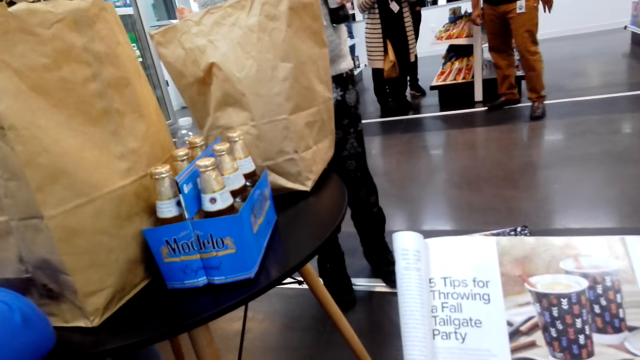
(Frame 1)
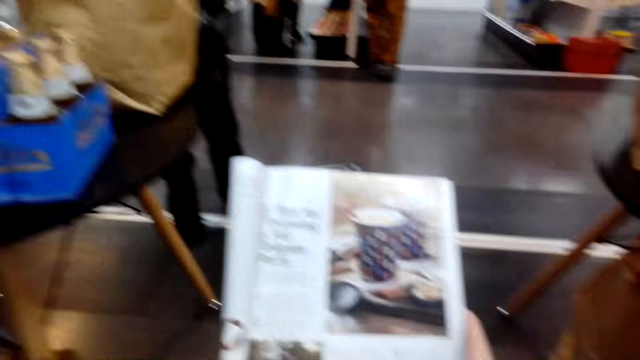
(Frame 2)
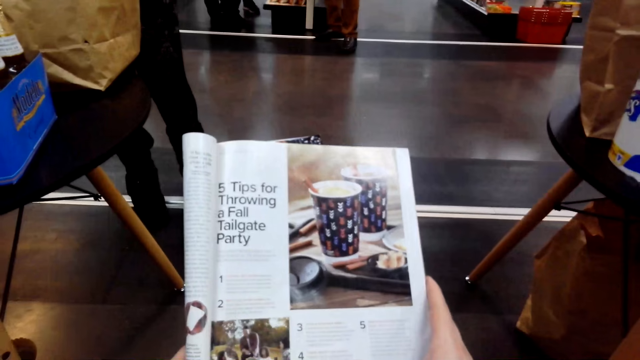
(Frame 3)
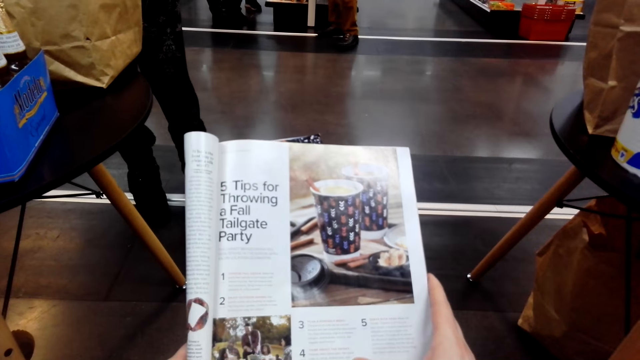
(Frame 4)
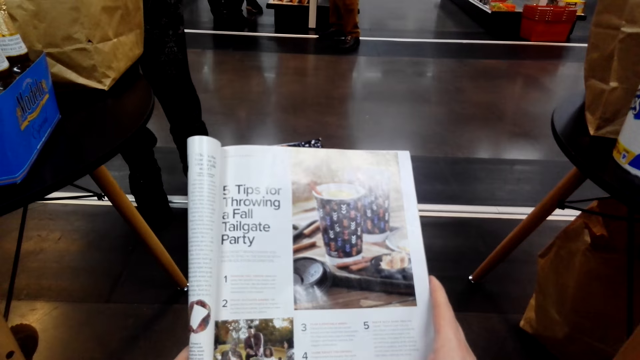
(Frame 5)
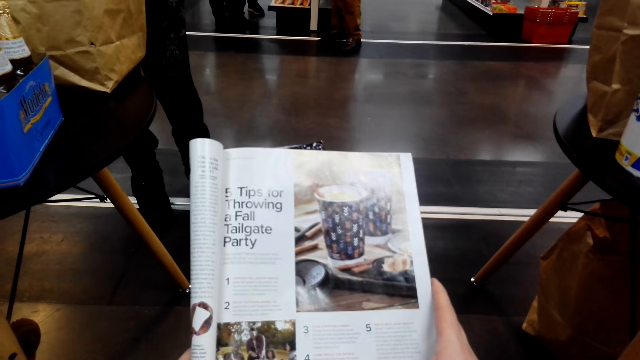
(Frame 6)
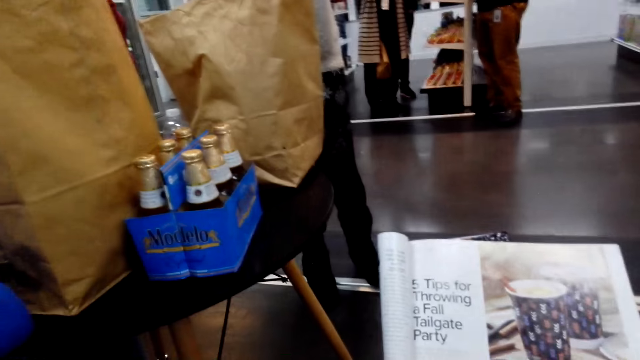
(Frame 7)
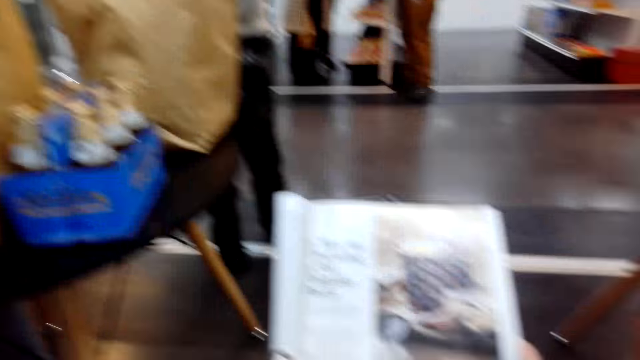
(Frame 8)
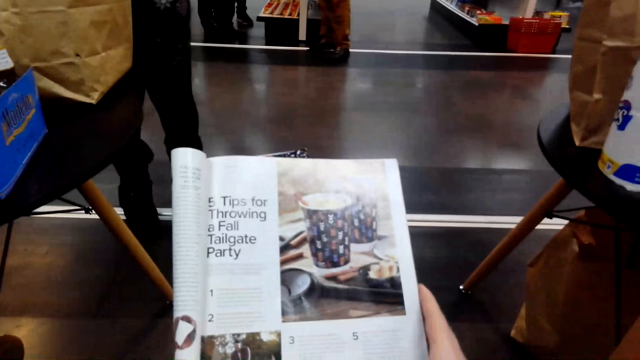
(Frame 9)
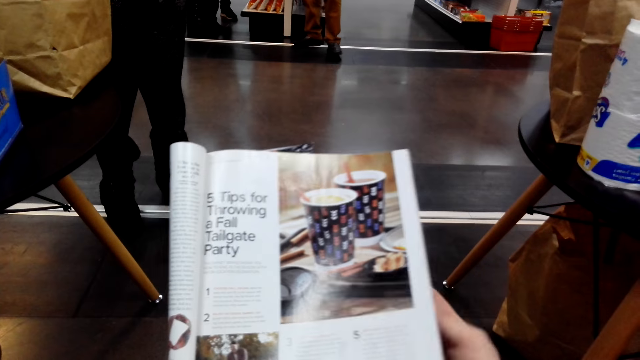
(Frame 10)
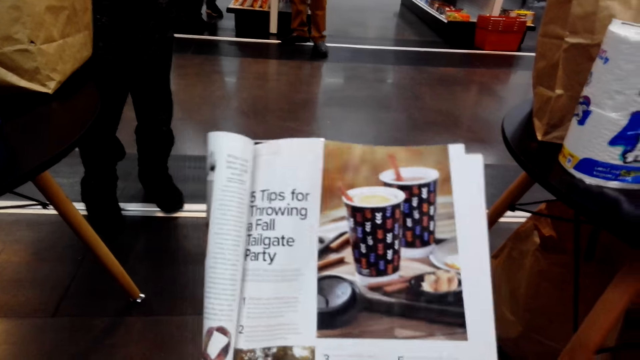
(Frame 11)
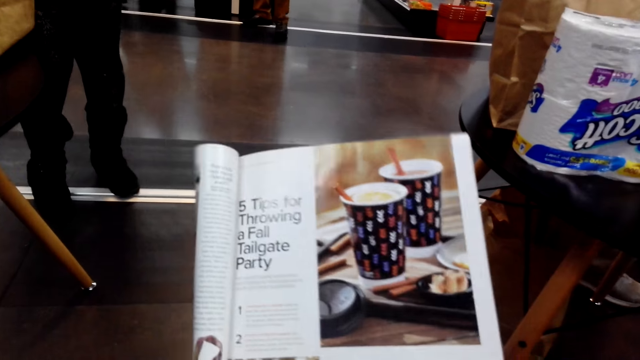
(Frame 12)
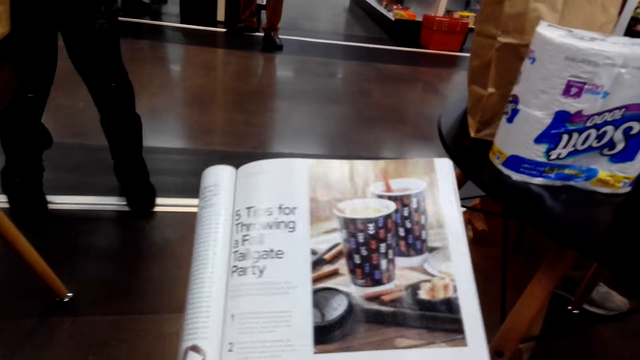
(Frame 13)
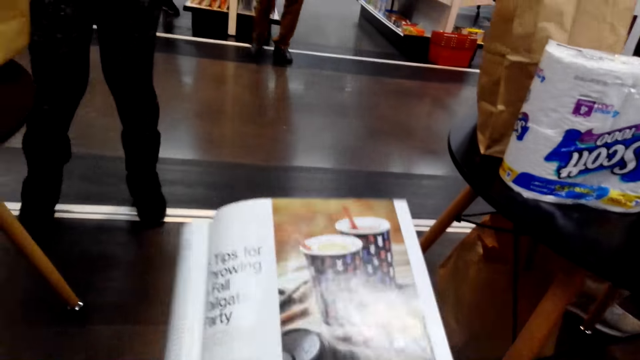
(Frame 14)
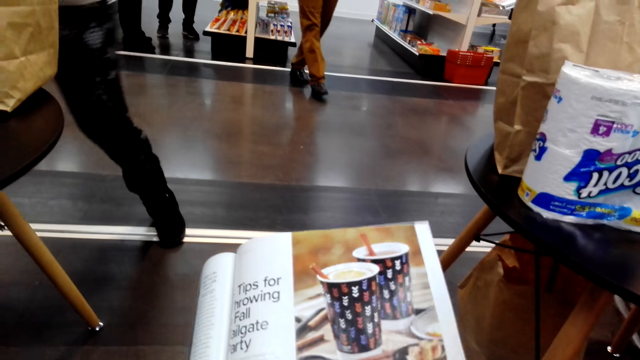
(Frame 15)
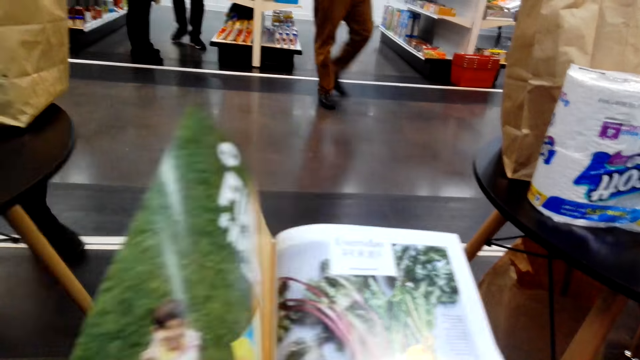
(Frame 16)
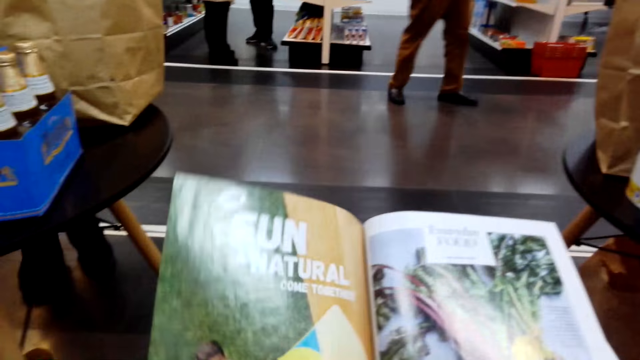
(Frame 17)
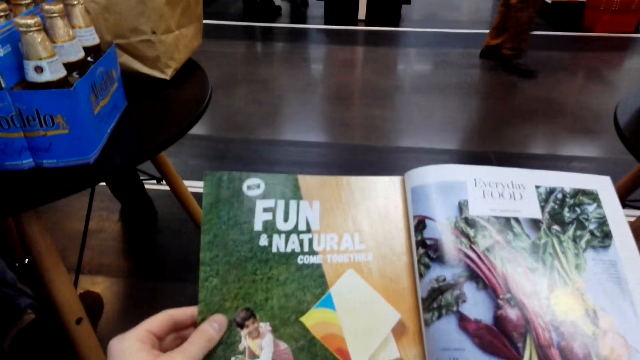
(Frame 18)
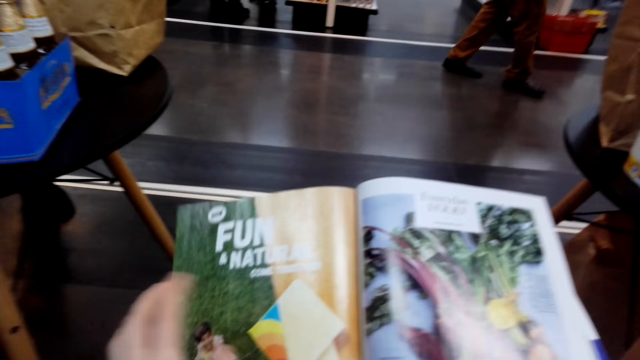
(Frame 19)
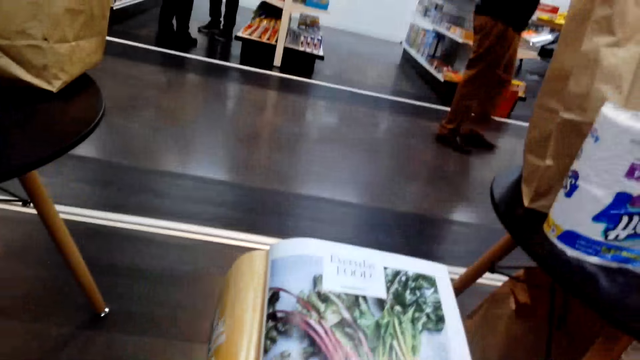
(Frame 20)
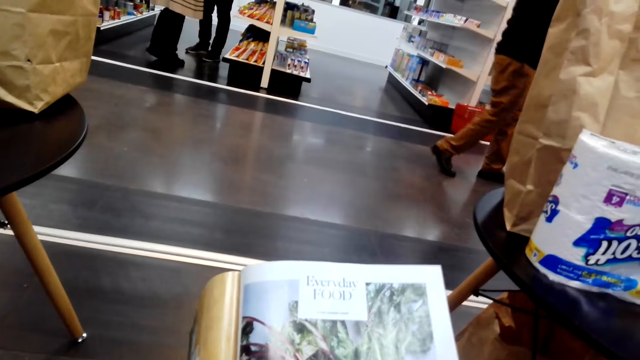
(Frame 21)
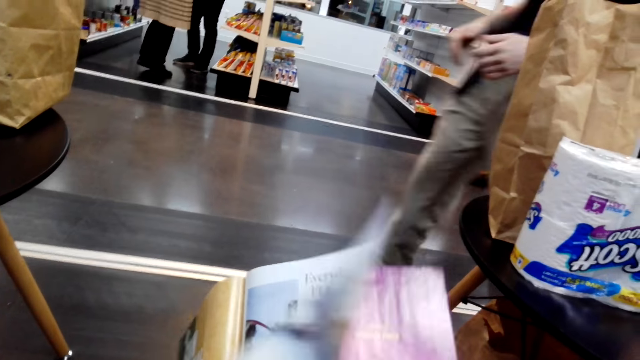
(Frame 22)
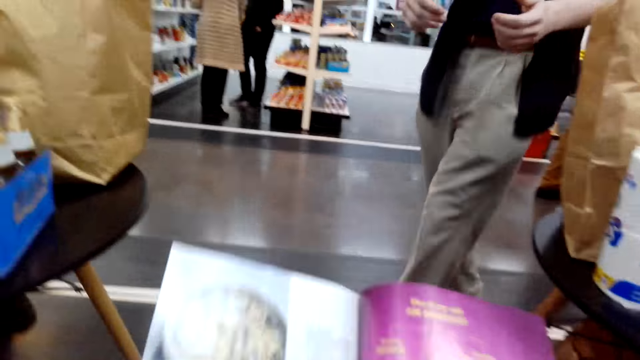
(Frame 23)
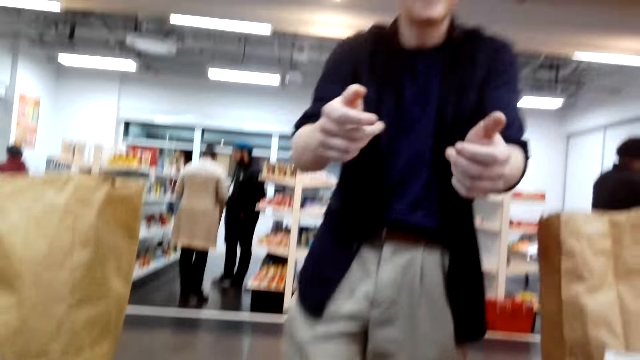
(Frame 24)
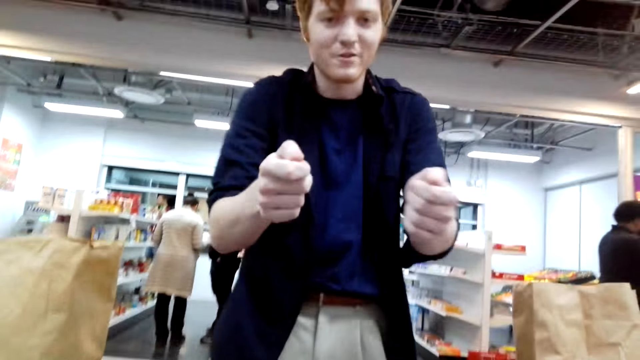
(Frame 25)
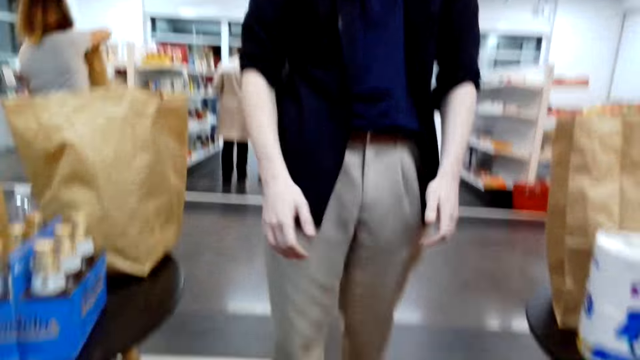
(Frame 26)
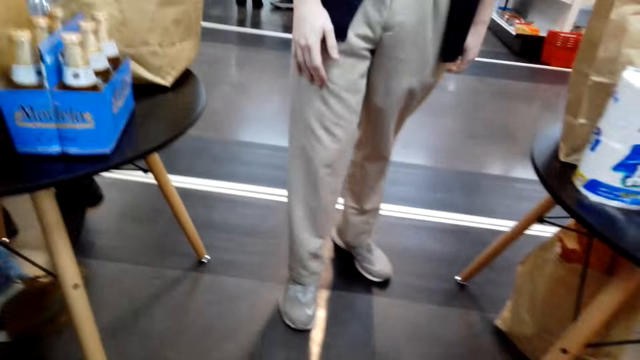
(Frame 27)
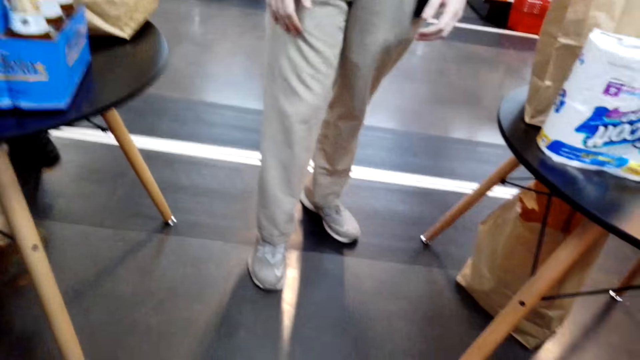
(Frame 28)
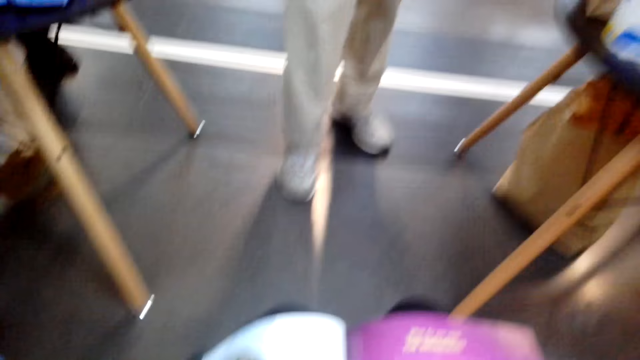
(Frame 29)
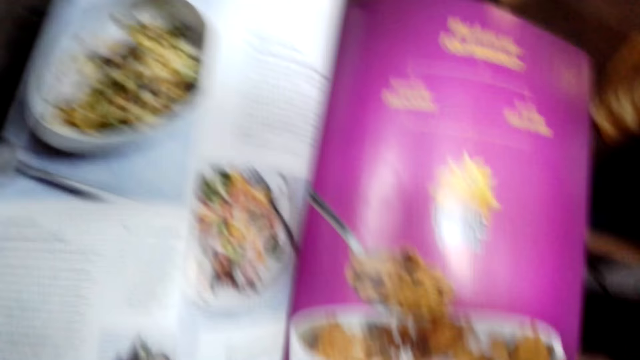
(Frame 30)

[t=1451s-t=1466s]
The camera wearer looks around the table. They read a book. They turn around the area. They read the book. They turn a page on the book. They fold the book. They turn a page on the book. A man converses with the camera wearer. The man demonstrates to the camera wearer.

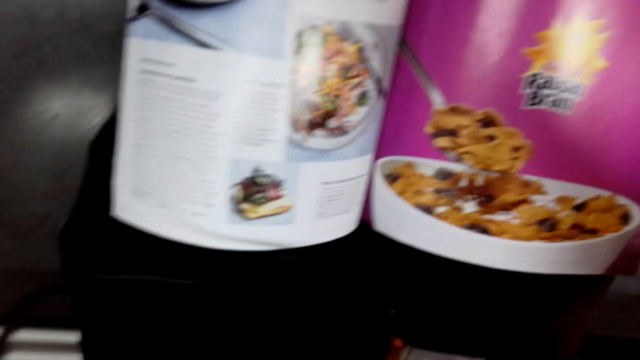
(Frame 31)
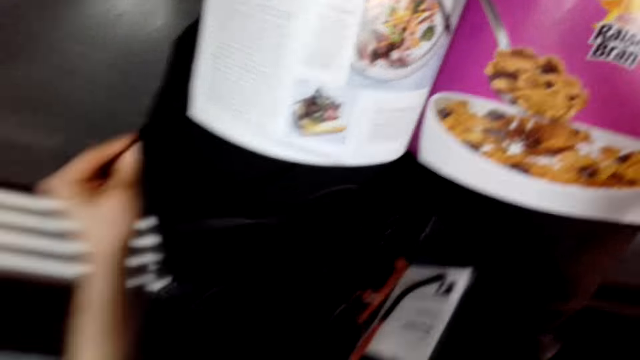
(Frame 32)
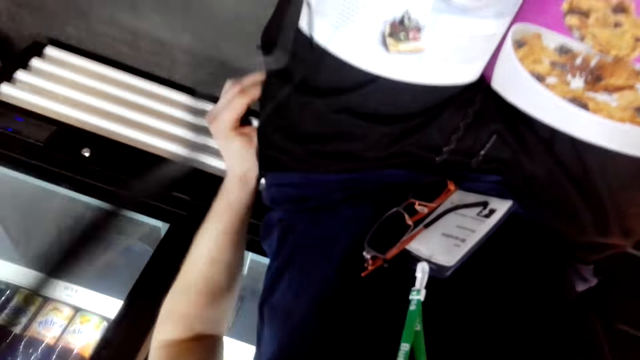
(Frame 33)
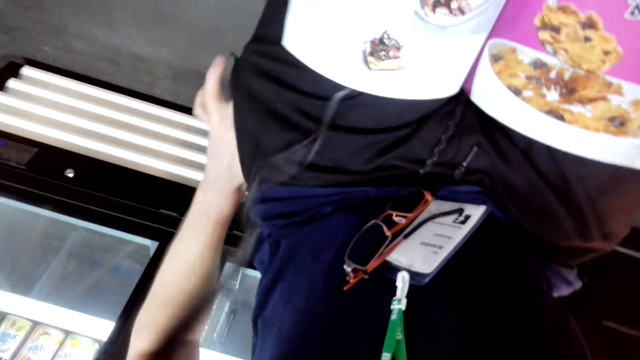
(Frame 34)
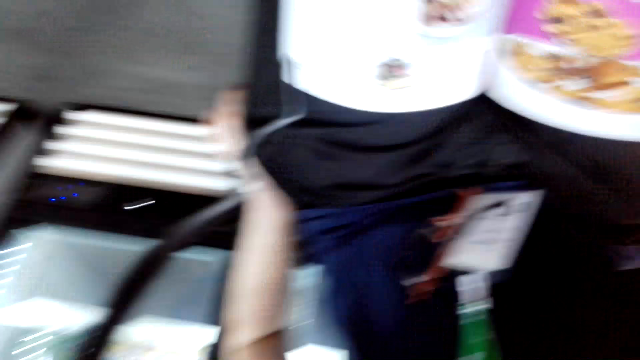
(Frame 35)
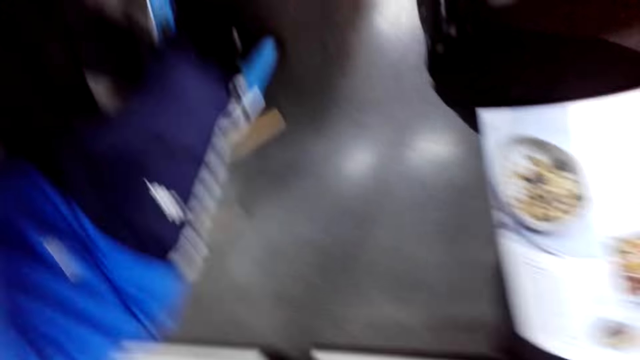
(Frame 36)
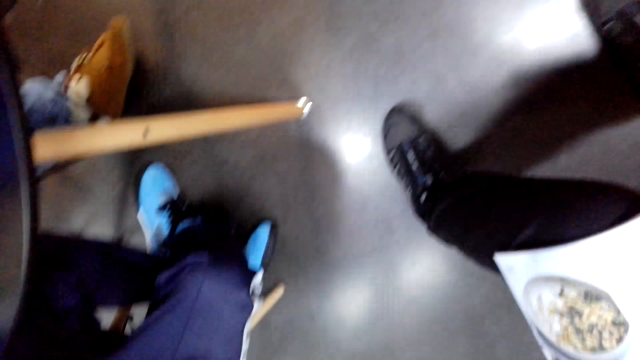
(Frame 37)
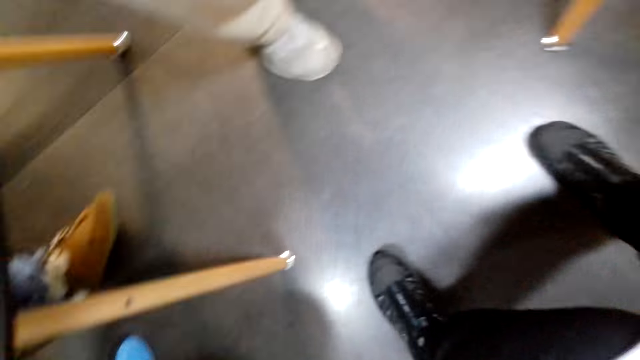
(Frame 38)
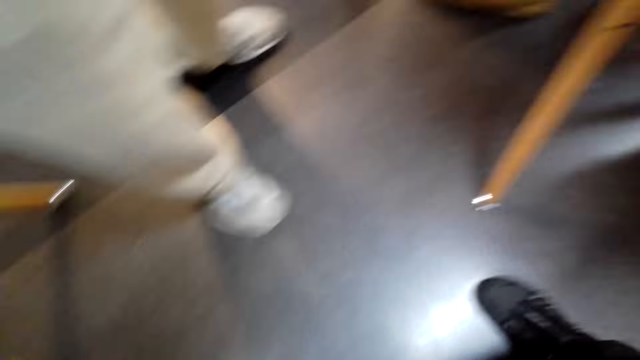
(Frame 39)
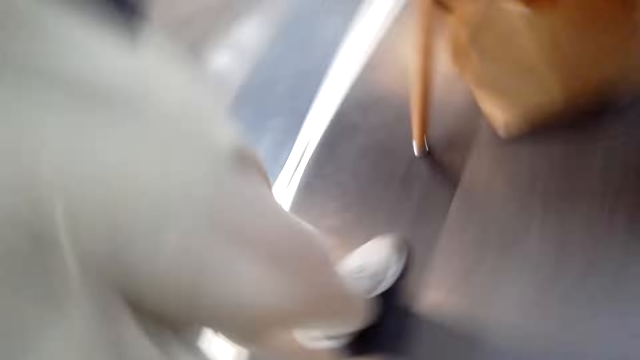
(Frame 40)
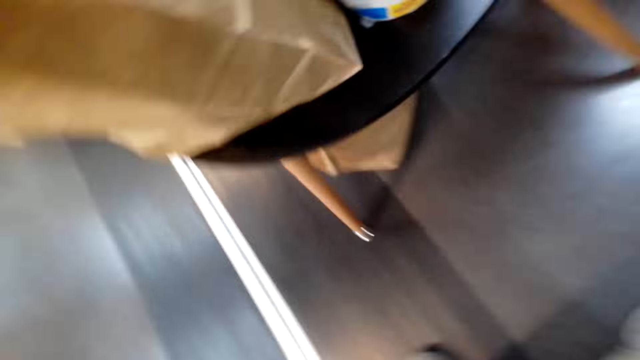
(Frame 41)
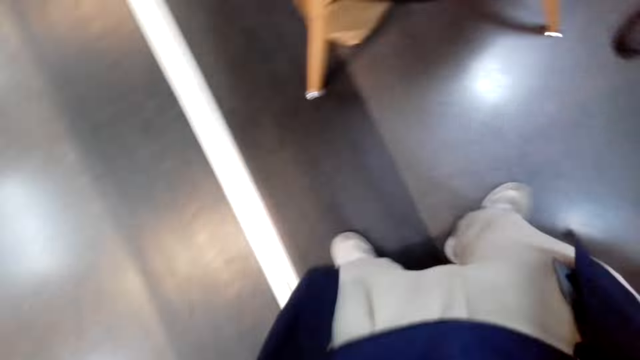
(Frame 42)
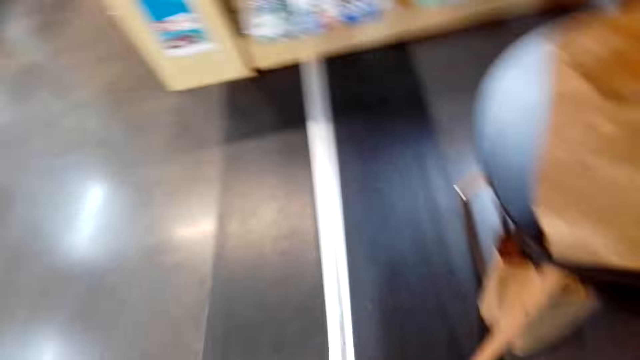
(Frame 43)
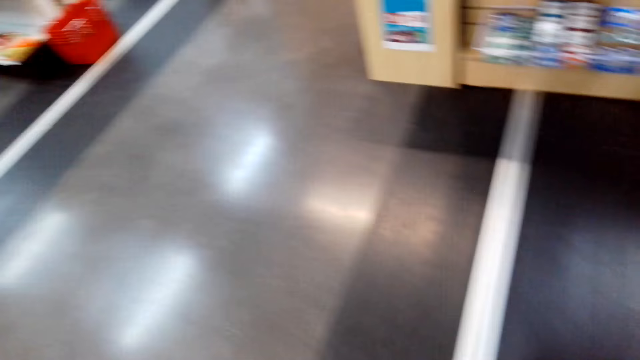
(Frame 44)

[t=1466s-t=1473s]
The camera wearer searches in a pocket. They take something from the pocket. They look around the floor.
